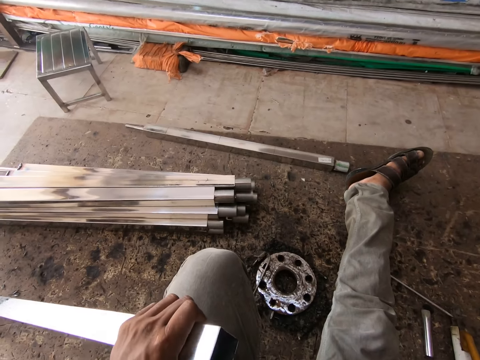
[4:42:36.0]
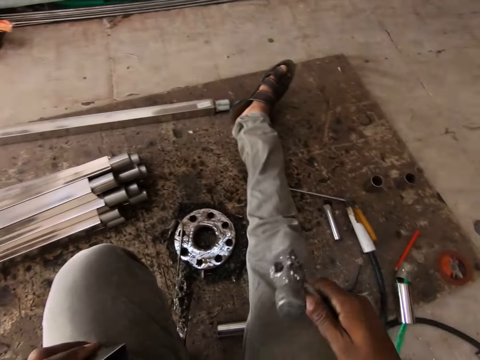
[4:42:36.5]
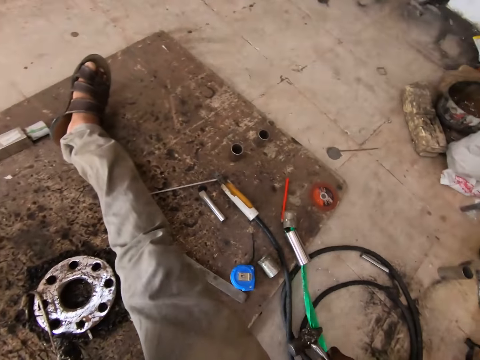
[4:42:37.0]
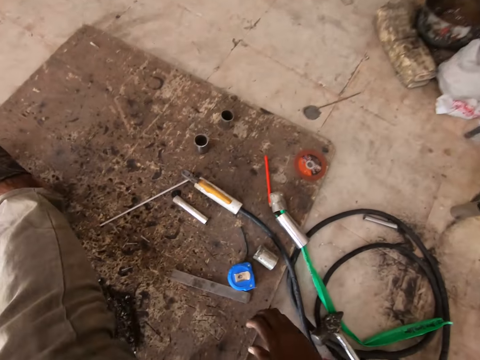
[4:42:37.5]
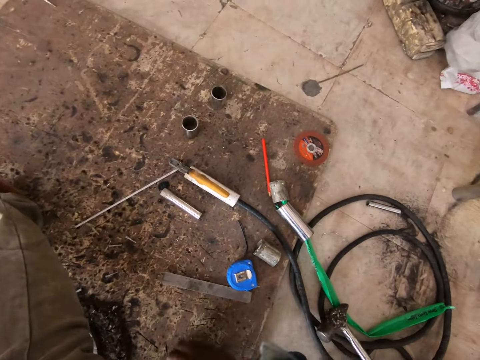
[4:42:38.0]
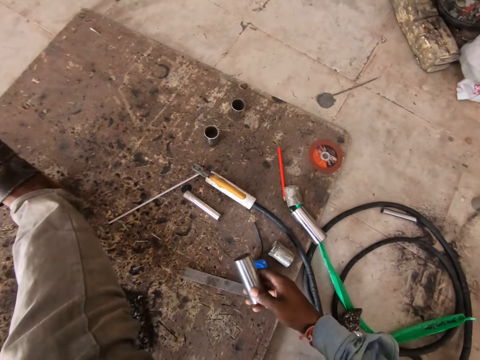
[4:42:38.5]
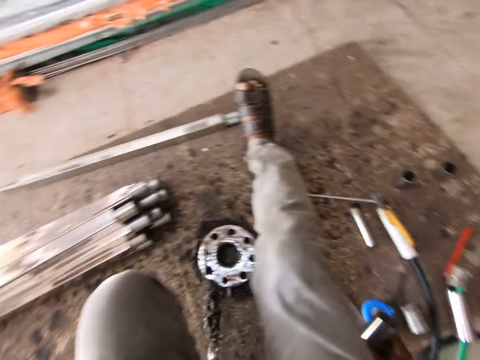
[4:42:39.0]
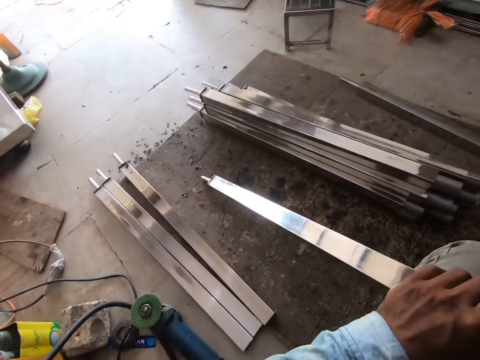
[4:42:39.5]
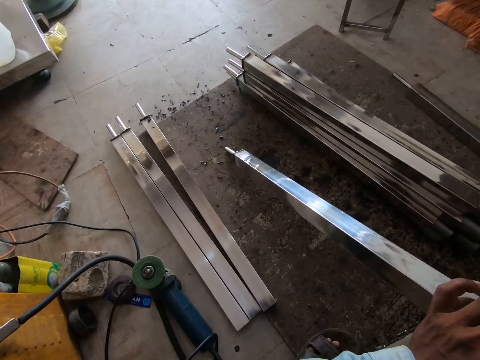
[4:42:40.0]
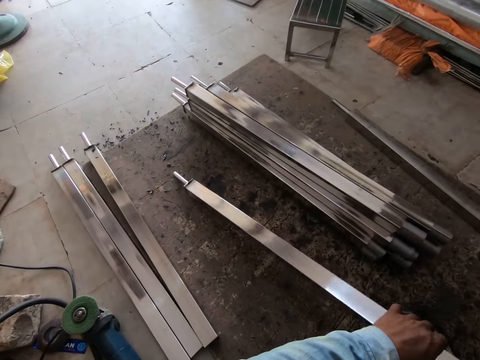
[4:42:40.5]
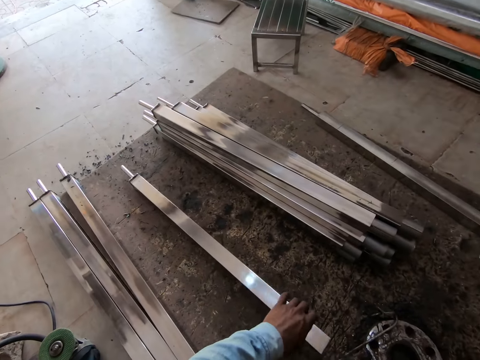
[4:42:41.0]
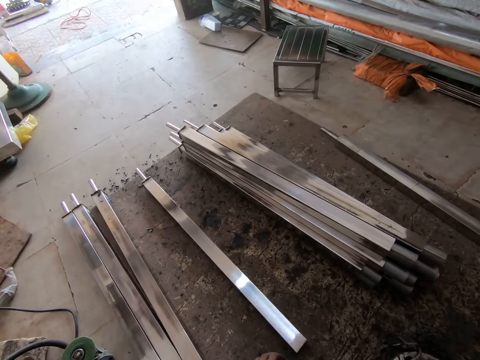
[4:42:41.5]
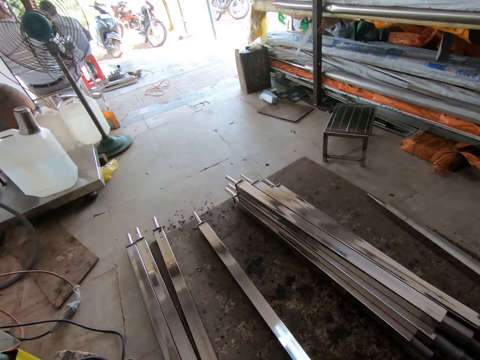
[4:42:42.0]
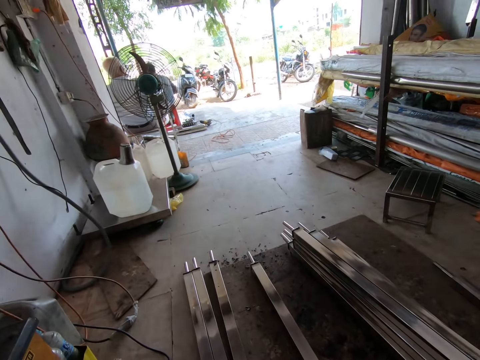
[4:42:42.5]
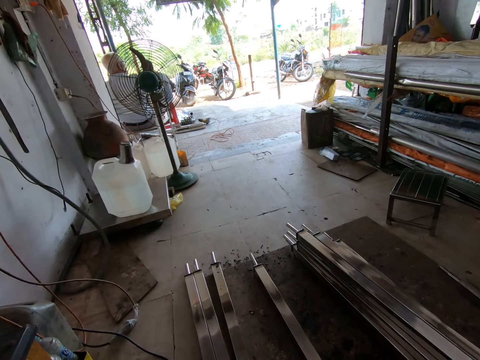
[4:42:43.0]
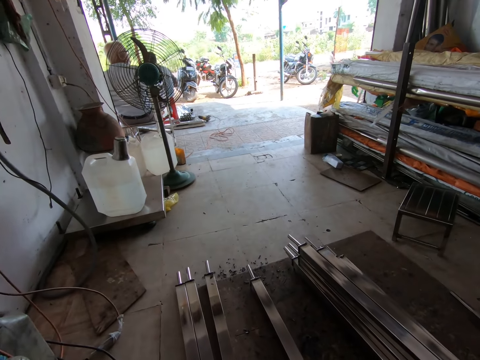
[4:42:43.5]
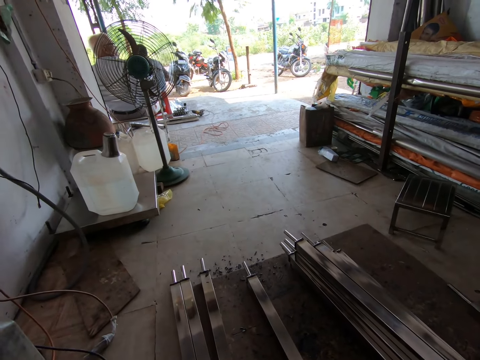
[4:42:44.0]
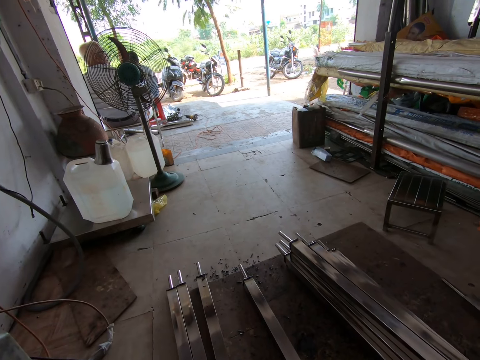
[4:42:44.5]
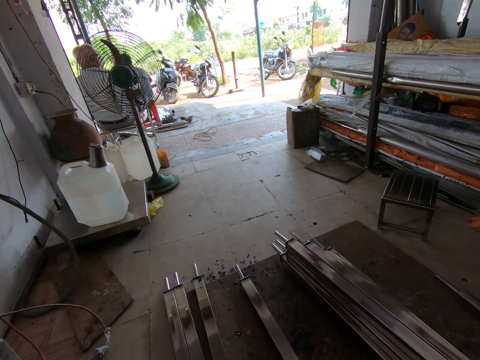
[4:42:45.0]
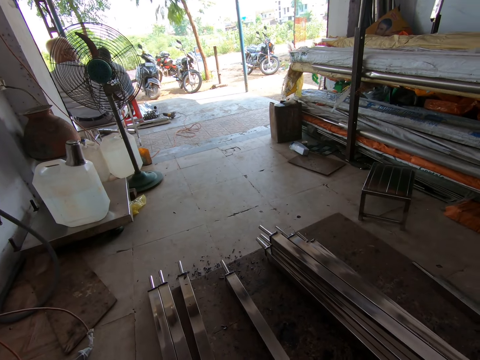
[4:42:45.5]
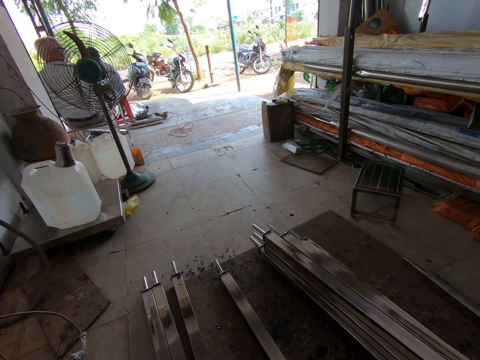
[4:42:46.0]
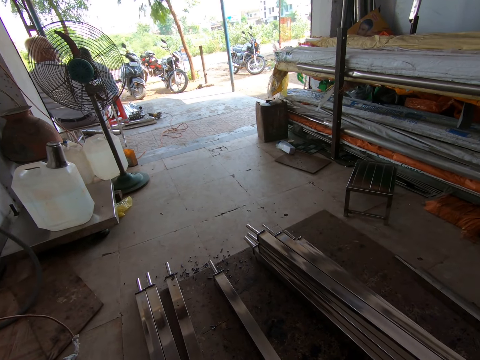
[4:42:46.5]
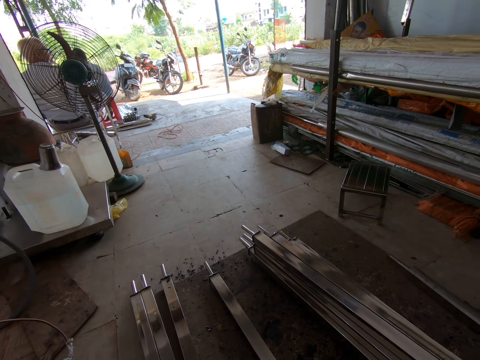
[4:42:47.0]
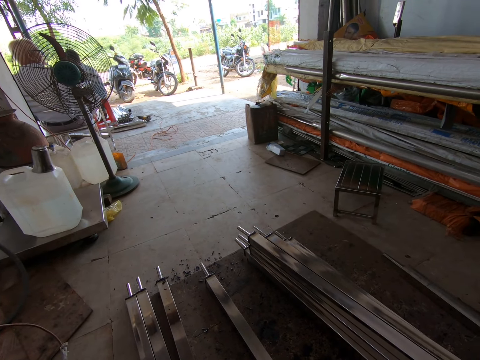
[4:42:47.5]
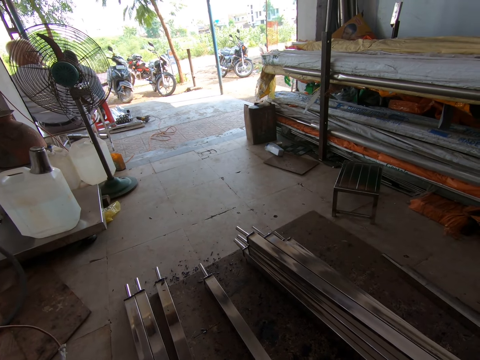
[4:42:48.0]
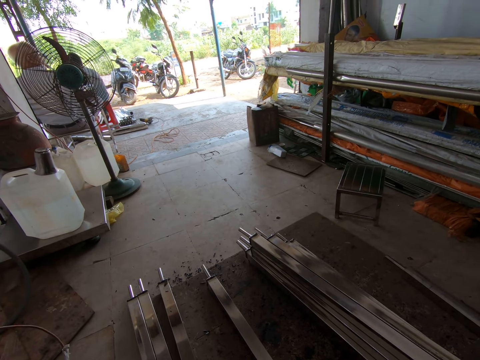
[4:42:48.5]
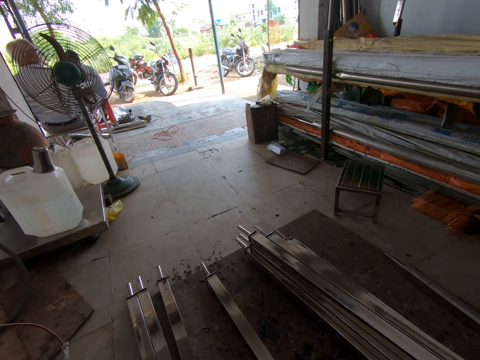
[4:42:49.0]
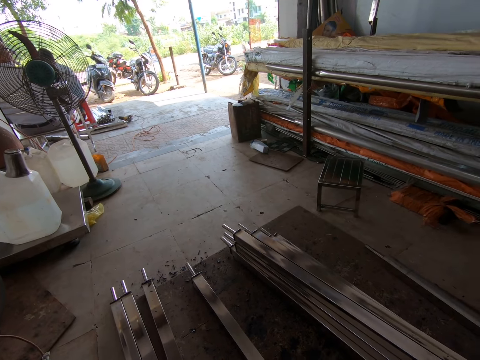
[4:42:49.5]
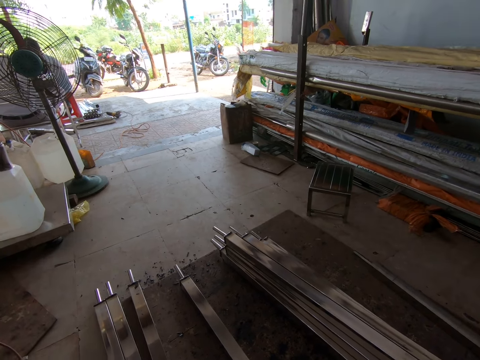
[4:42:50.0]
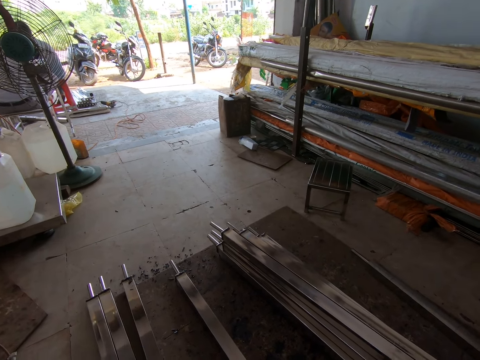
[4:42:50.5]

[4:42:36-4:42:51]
The camera wearer drops the hammer on the floor with his right hand. He picks a steel tube or metal piece from the floor with his right hand. He inserts the metal piece in a metal bar. He adjusts the square tube with his left hand. He drops the square tube on the floor with his left hand. A man interacts with the camera wearer. The camera wearer looks around.

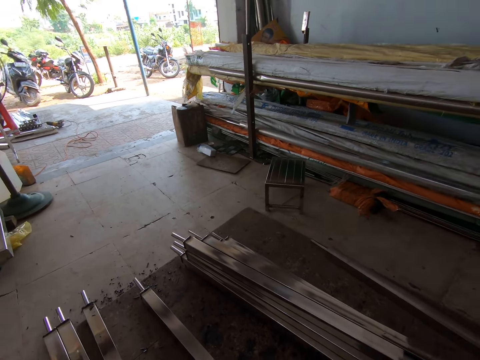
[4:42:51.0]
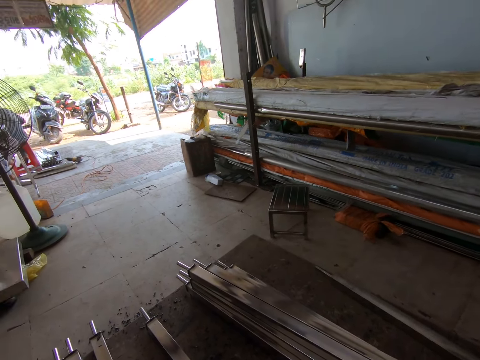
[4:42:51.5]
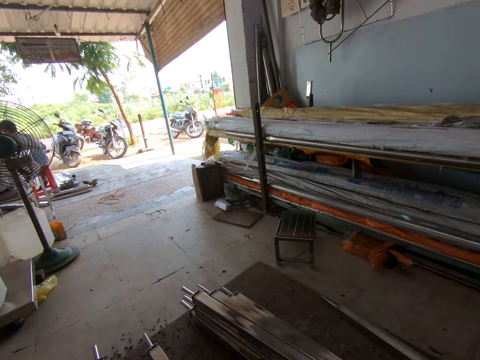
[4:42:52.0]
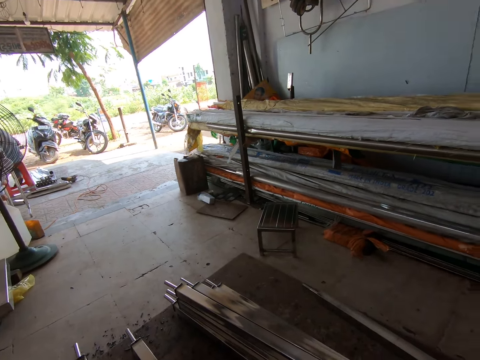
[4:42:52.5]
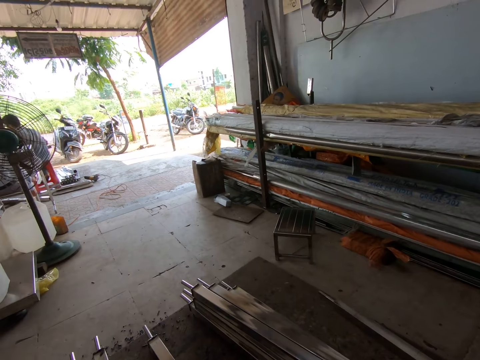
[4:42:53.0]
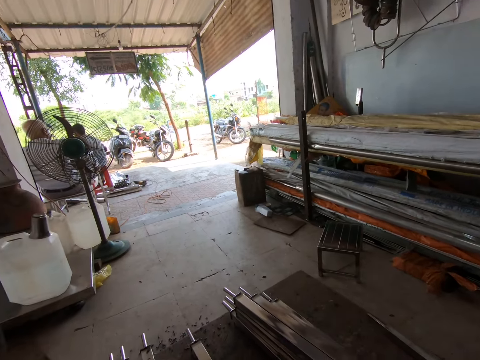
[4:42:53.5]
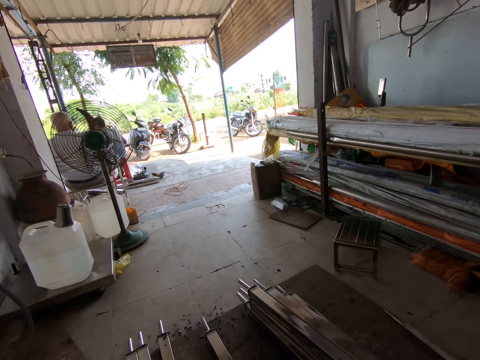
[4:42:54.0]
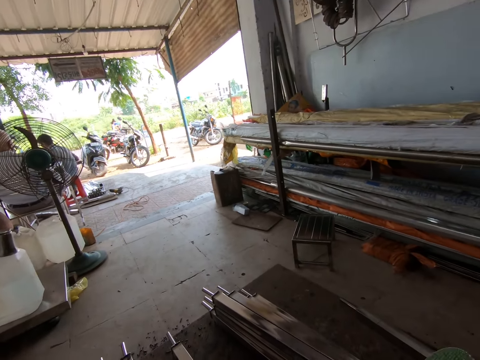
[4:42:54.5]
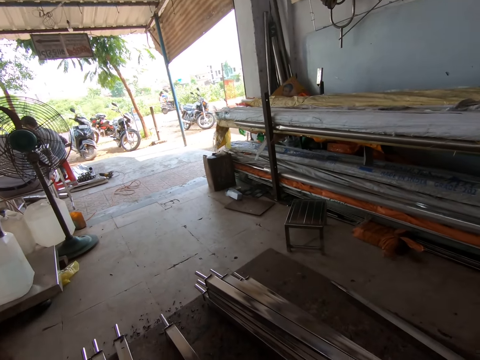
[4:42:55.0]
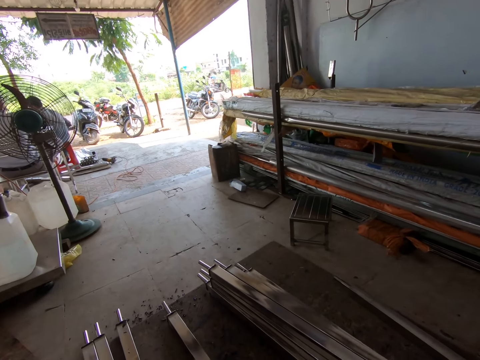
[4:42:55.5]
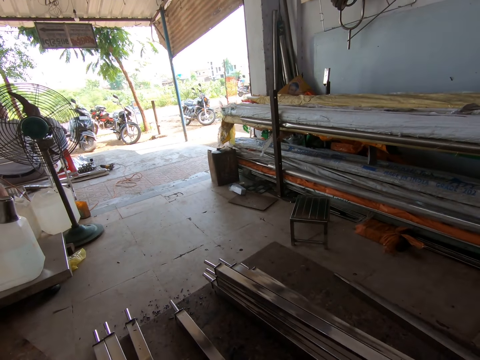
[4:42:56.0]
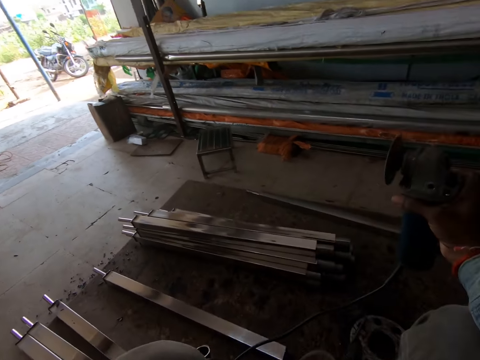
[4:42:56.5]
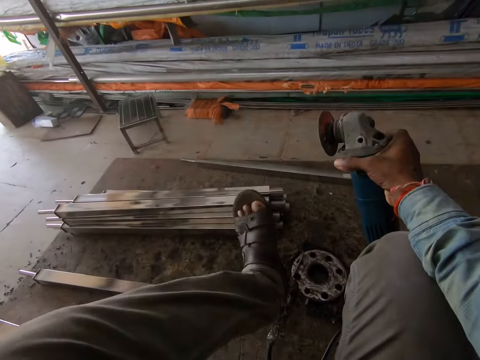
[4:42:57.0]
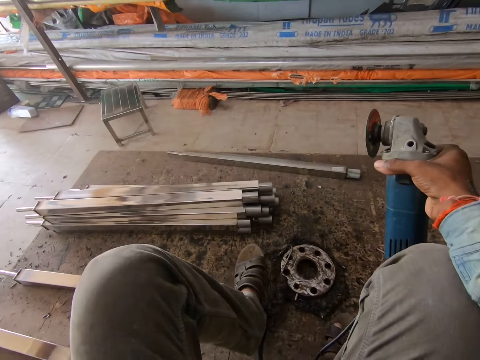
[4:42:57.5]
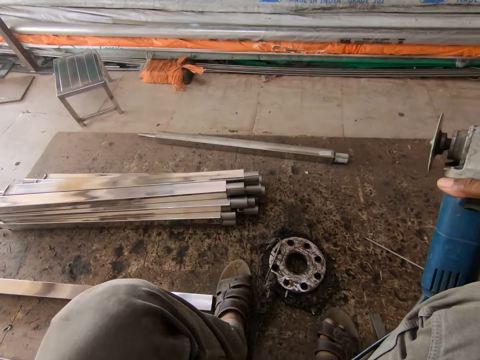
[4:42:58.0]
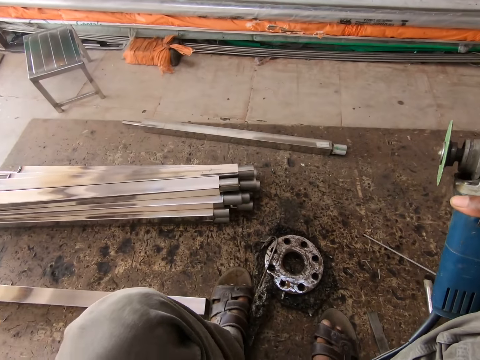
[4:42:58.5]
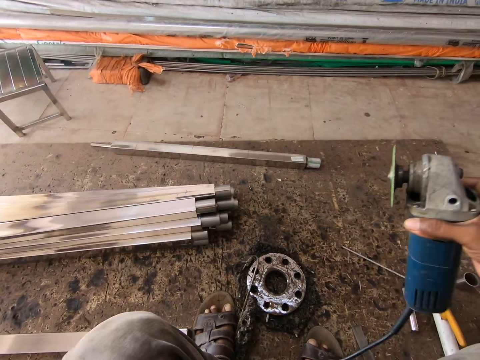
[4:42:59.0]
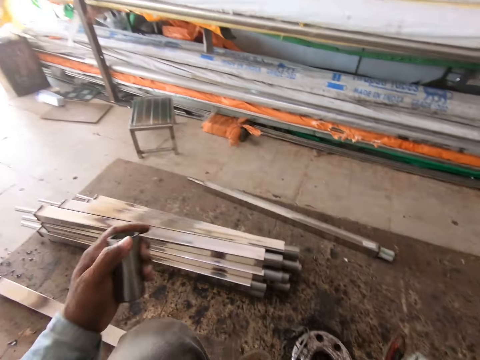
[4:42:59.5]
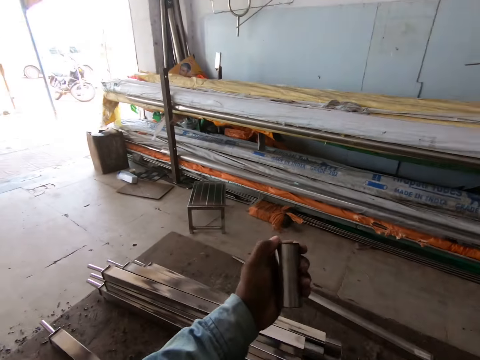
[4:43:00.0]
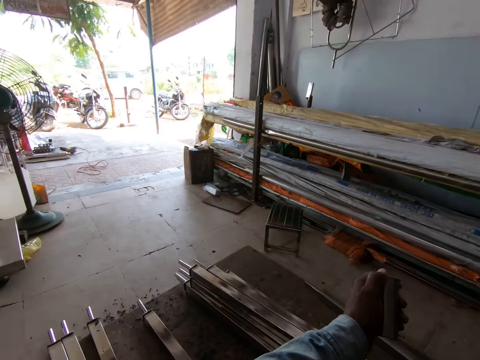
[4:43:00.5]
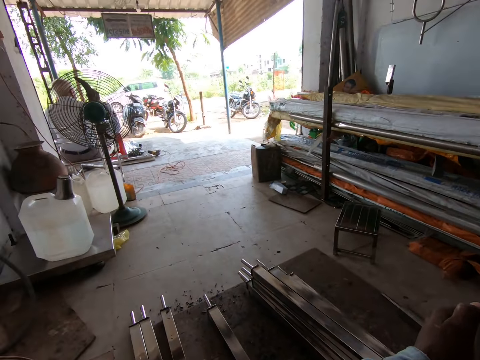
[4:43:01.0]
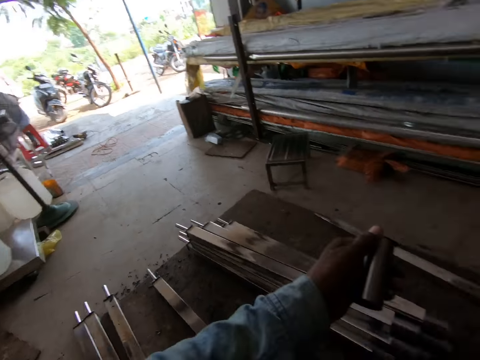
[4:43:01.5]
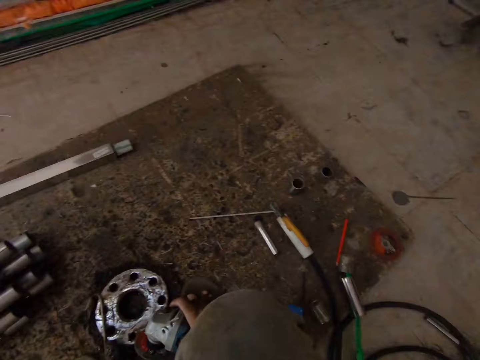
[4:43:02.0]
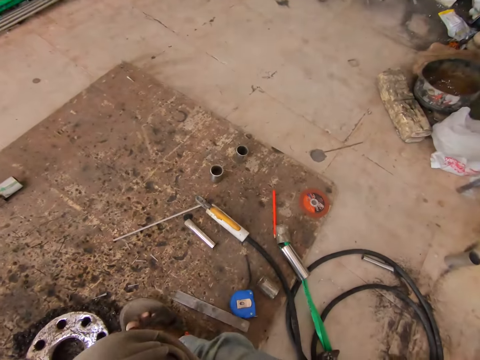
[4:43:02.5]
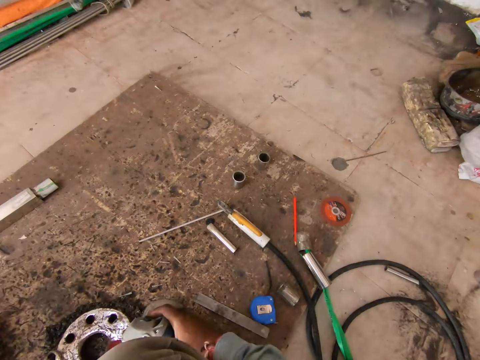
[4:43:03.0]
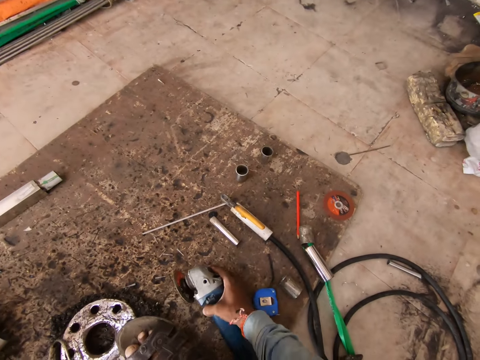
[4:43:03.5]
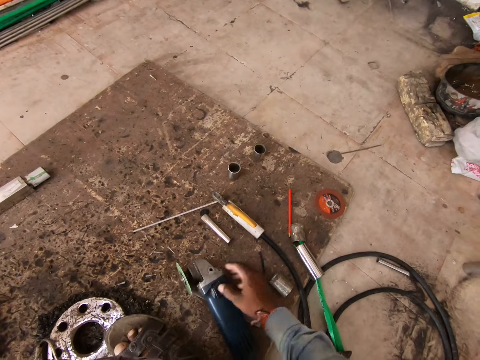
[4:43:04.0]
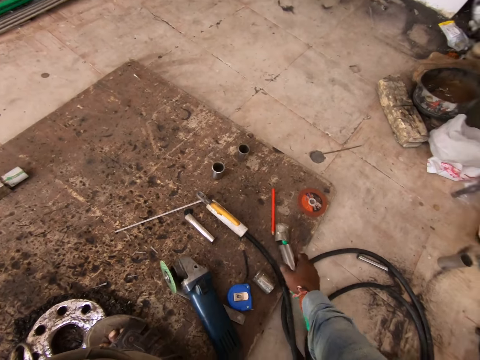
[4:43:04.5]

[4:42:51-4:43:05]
The camera wearer holds a metal polishing machine with his right hand. He holds the steel tube with his right hand. He drops the metal polishing machine on the floor with his right hand. He picks two steel tubes from the floor with his left hand.
